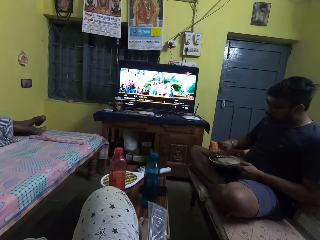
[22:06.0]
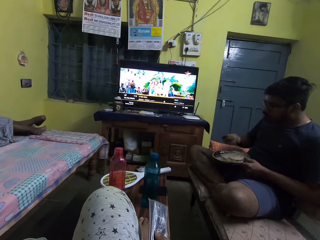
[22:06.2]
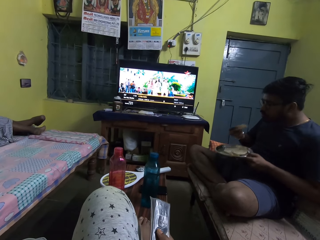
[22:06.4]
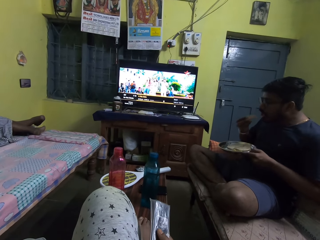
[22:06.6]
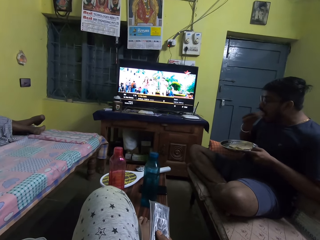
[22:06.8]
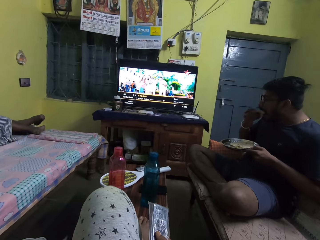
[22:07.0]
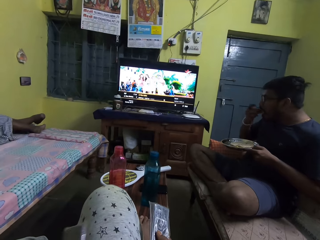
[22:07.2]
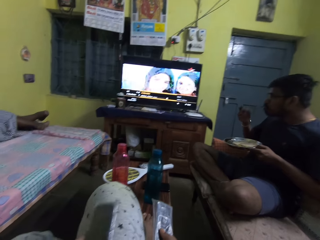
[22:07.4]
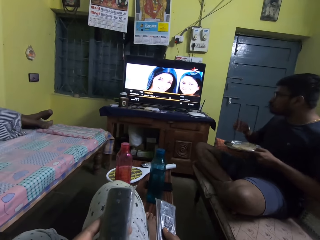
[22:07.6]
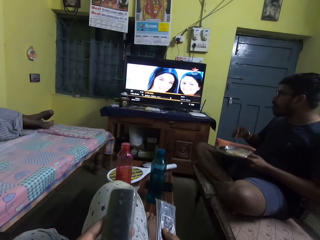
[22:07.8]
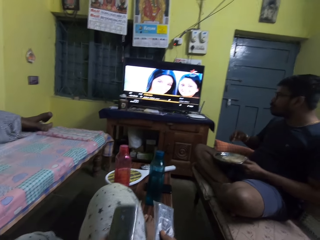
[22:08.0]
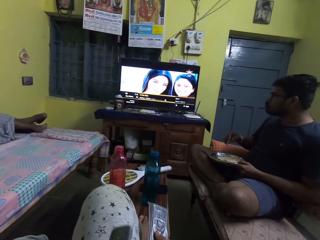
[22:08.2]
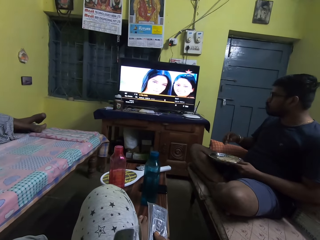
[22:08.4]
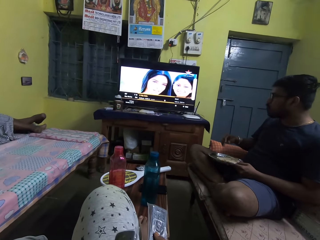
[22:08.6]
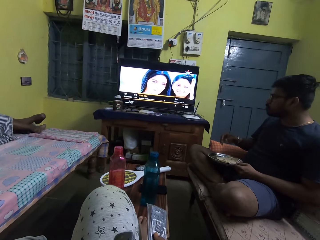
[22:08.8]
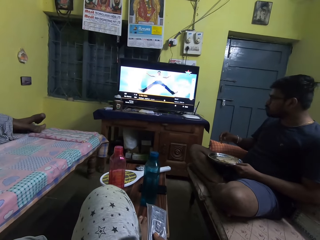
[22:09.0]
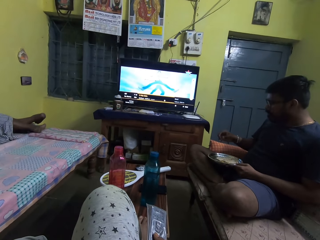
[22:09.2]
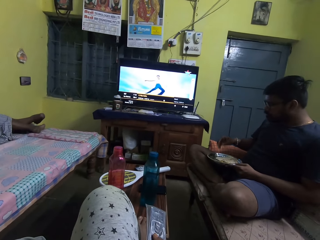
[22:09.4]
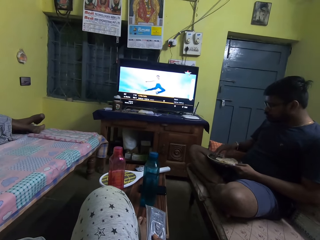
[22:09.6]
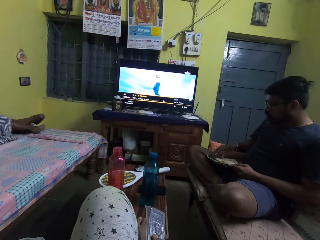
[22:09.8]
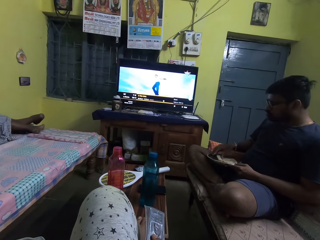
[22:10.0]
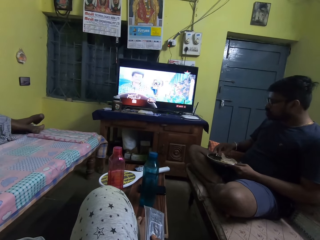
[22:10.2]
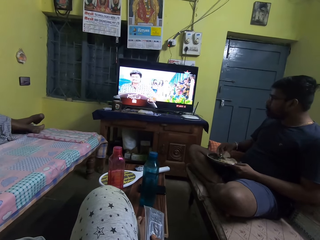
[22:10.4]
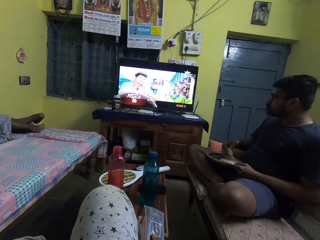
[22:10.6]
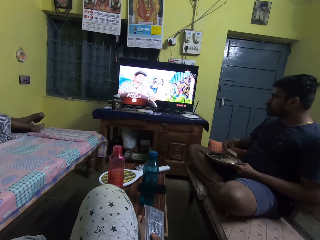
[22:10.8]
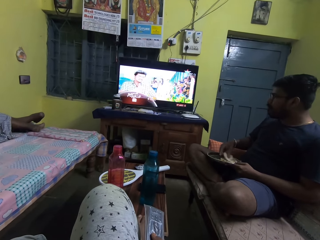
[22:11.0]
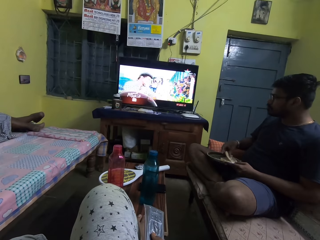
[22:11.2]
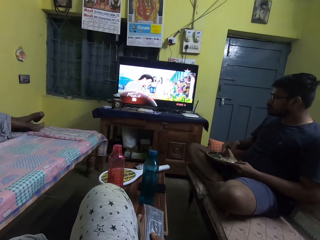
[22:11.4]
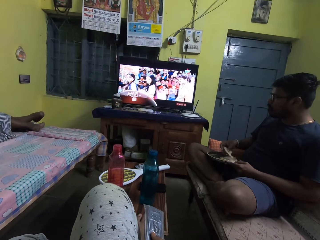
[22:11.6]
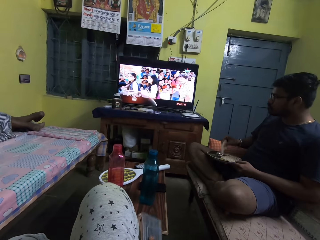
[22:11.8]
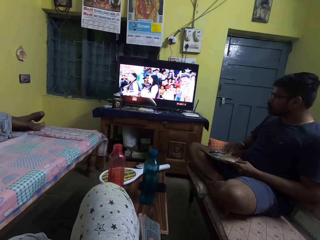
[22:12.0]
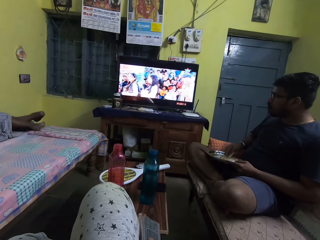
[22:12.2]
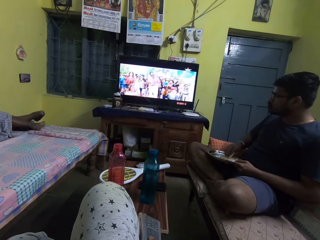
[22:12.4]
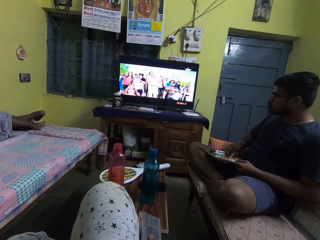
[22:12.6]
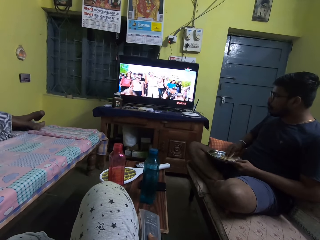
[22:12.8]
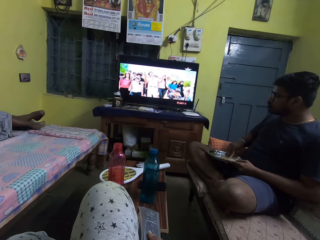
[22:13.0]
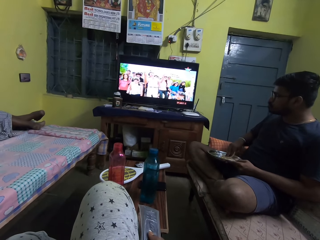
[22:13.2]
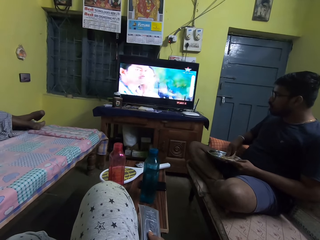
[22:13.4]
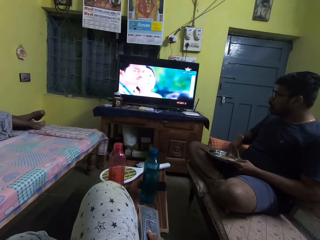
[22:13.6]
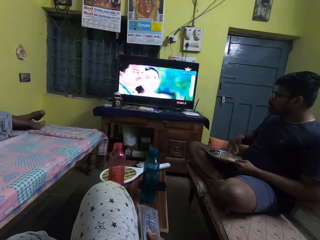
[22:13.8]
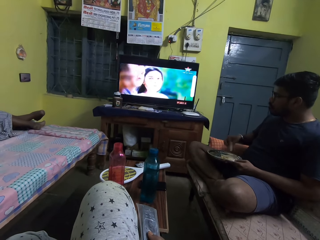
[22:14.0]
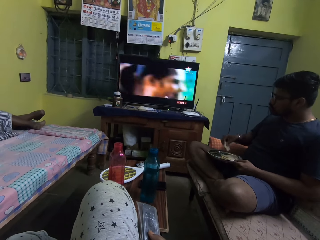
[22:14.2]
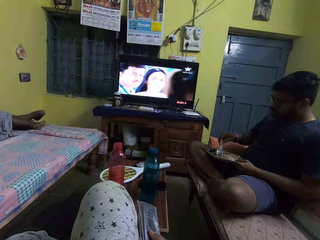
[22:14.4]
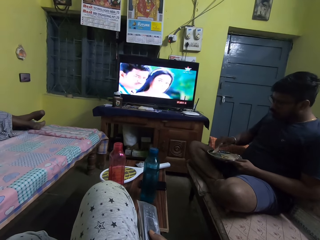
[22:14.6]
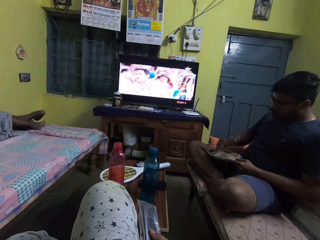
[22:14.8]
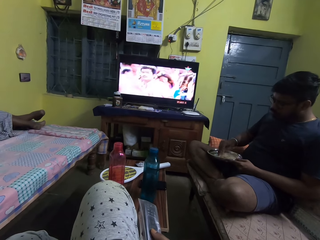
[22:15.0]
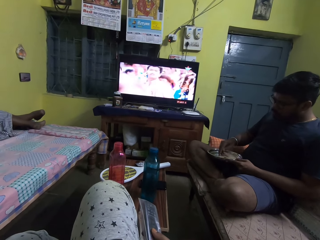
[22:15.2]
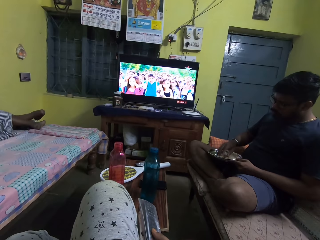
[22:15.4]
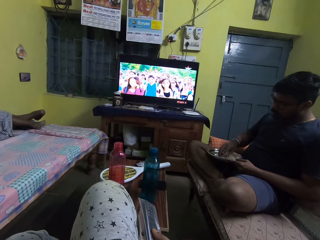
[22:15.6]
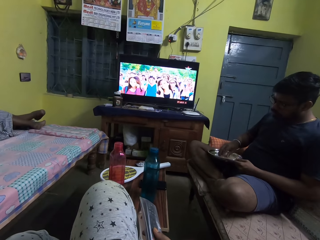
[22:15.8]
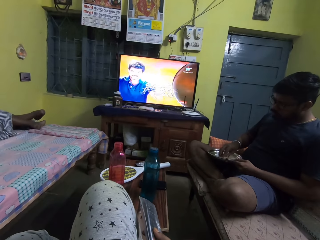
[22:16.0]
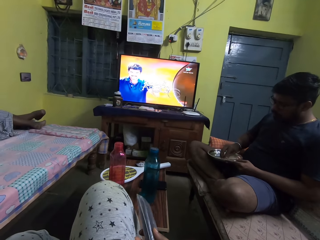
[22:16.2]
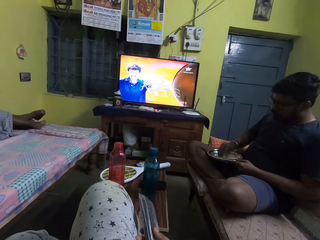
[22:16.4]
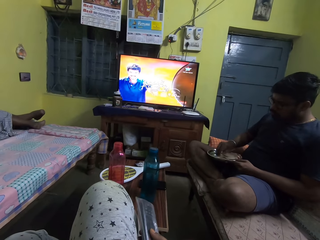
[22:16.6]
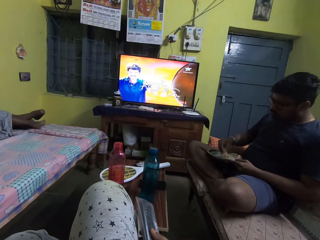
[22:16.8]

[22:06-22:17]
The man lifts the plate from his lap with his left hand and eats the bread crumb with his right hand. The camera wearer presses the remote control with her left hand. The man places the plate on his lap with his left hand. The man picks up a bread crumb from the plate in his left hand with his right hand, flips the bread crumb with his right hand, and breaks the bread crumb in the plate with his right hand. The man scoops sauce from the plate with the bread crumb in his right hand.

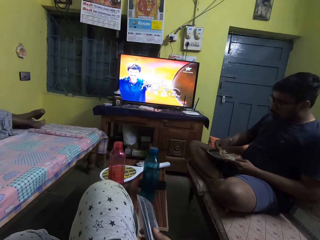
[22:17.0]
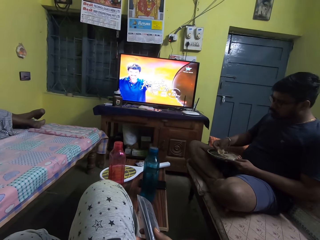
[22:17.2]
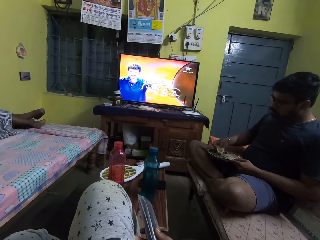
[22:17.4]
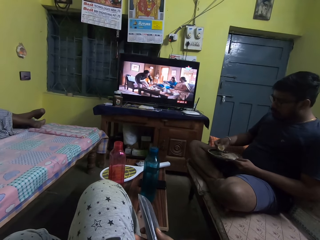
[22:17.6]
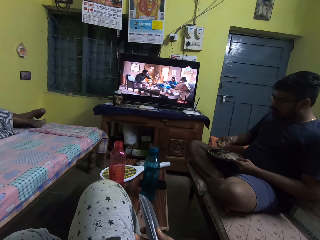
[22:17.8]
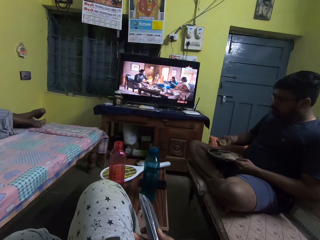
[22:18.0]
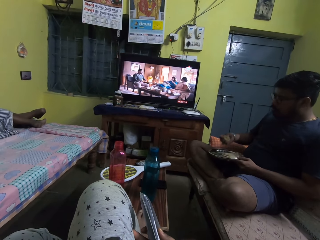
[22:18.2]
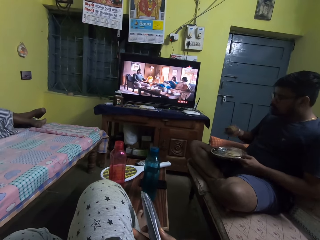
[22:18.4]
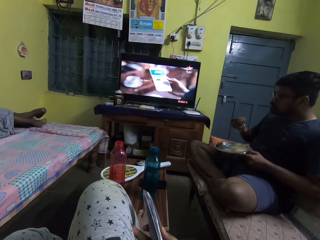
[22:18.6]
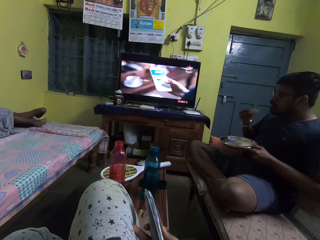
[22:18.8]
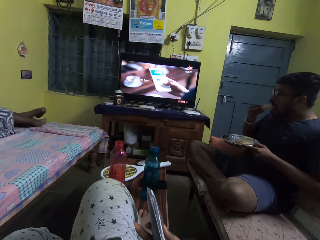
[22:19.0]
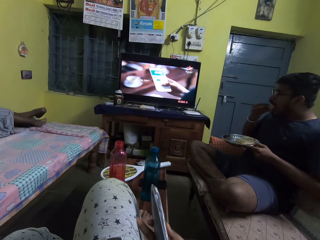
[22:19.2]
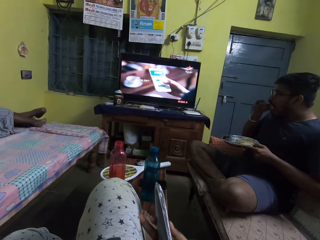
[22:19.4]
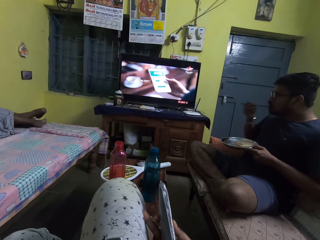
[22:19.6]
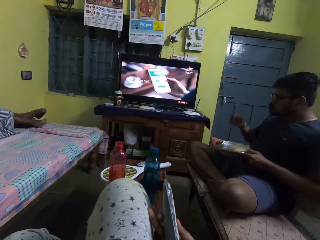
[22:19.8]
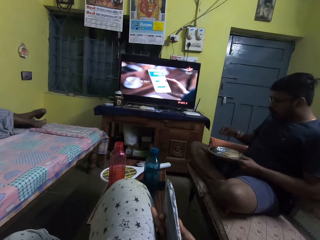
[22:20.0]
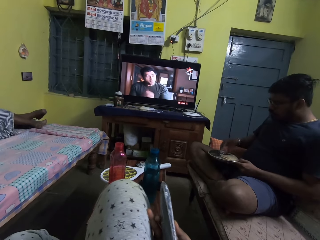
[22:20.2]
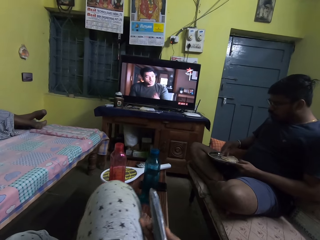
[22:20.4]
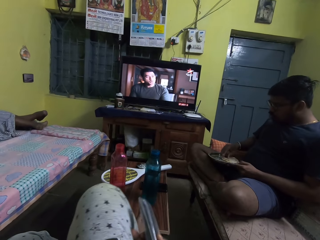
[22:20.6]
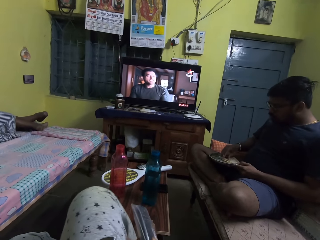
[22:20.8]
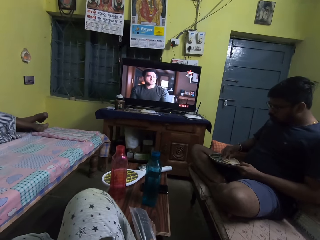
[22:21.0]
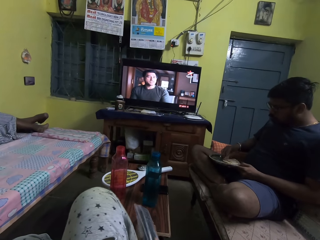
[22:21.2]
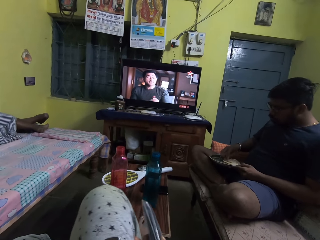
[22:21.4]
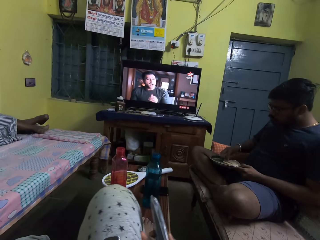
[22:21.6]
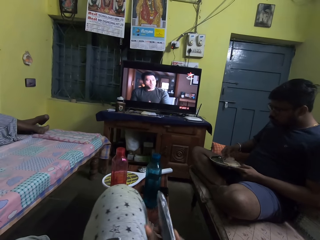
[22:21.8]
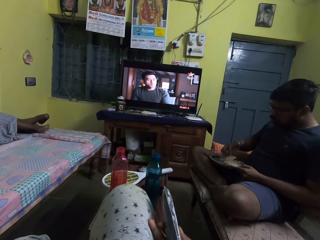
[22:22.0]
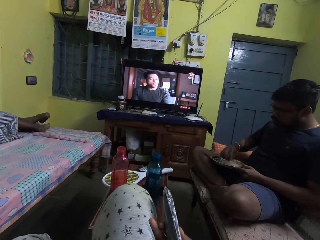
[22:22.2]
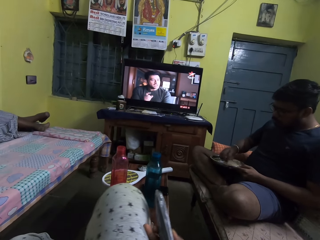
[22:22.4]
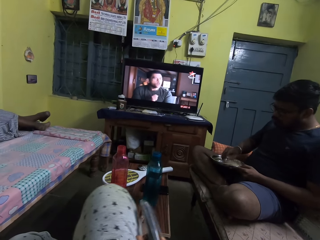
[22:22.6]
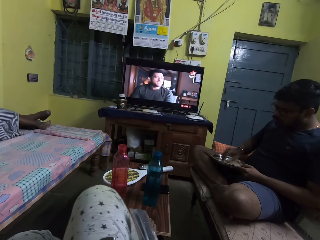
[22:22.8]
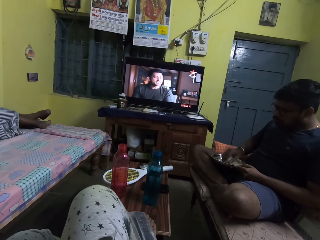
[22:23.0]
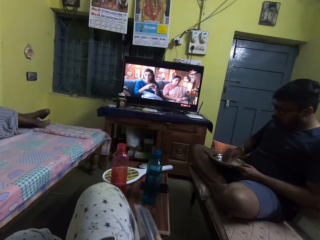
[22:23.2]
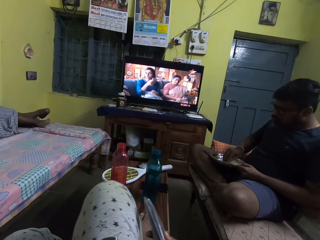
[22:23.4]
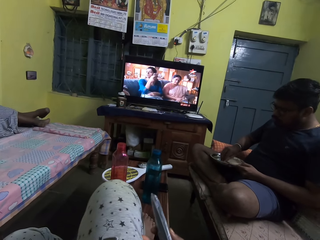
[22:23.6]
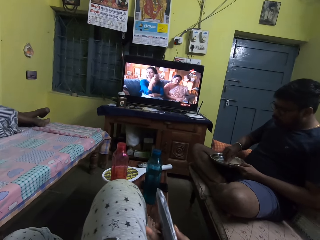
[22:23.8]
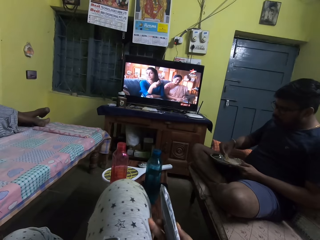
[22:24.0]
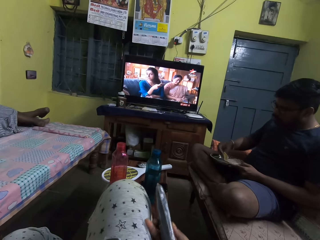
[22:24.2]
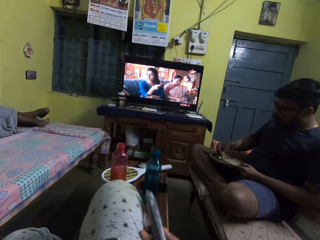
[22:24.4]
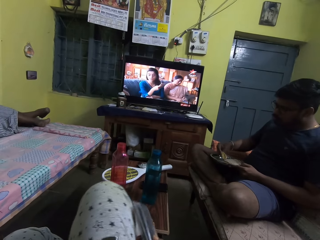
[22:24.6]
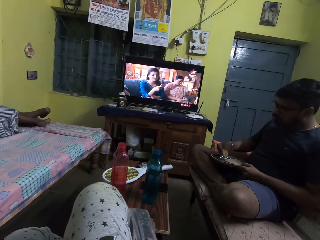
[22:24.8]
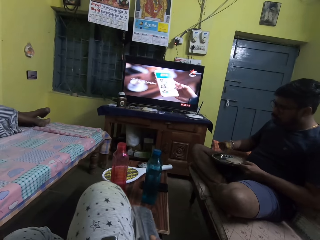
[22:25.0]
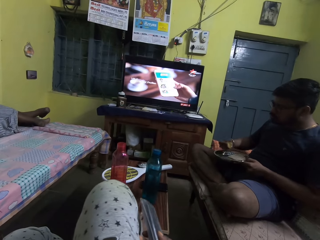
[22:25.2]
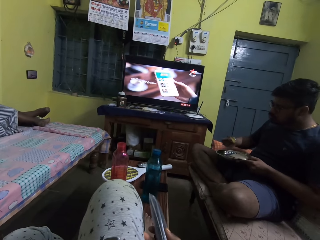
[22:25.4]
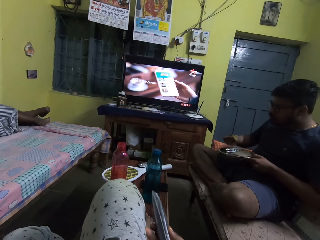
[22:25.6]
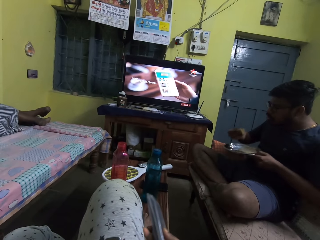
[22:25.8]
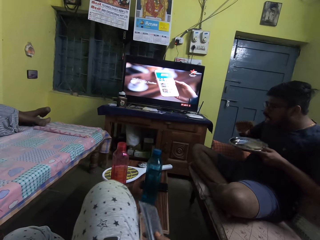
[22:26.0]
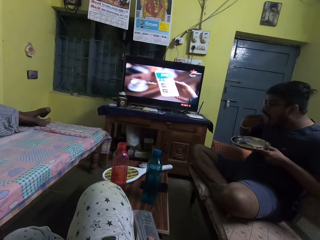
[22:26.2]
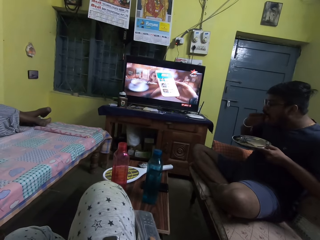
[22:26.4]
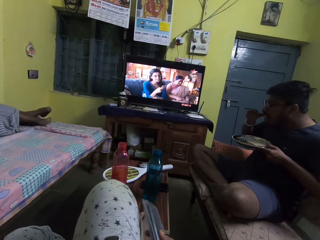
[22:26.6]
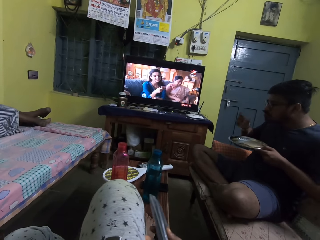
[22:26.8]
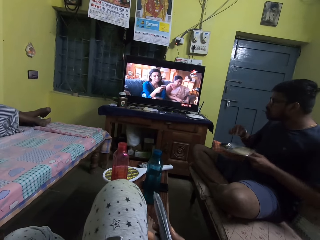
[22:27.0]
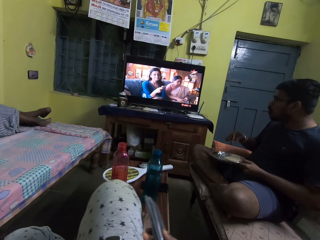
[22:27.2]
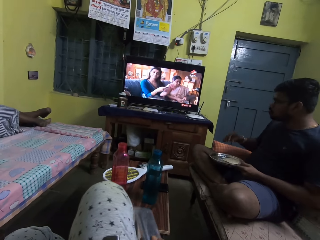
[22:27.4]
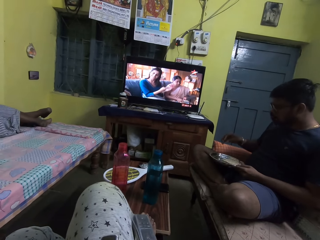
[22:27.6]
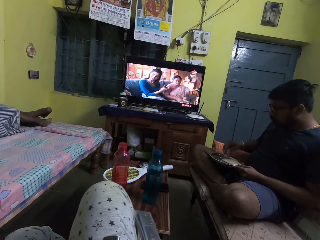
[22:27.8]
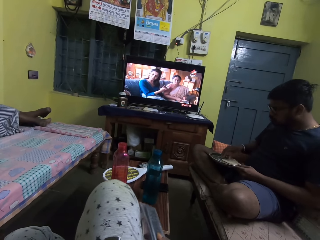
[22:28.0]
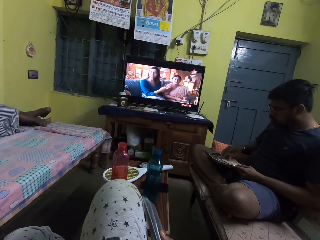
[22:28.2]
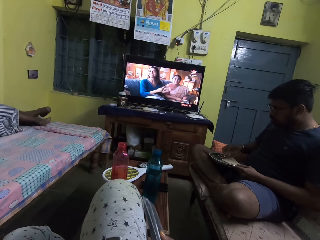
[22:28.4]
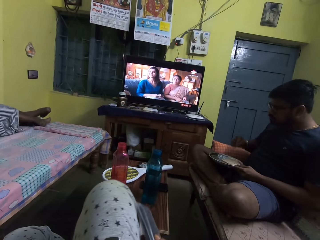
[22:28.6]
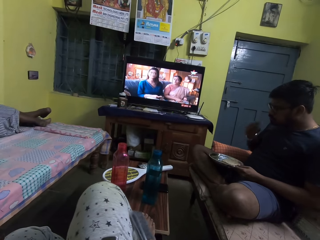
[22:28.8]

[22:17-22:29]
The camera wearer moves her right hand on her lap. The man lifts the plate from his lap with his left hand and eats the bread crumb with his right hand. The camera wearer scratches the right leg. The man places the plate on his lap with his left hand. The man picks up a bread crumb from the plate in his left hand with his right hand and scoops sauce from the plate with the bread crumb in his right hand. The camera wearer carries the plate away from his lap with his left hand. The man eats the bread crumb with his right hand, places the plate on his lap with his left hand, and picks up a bread crumb from the plate in his left hand with his right hand.
